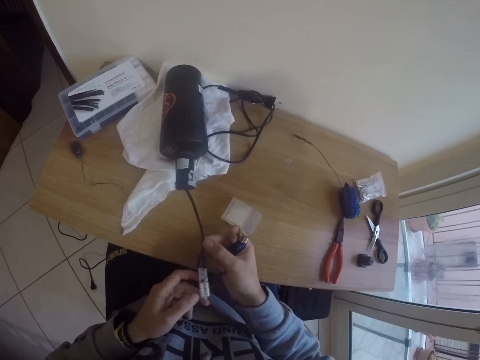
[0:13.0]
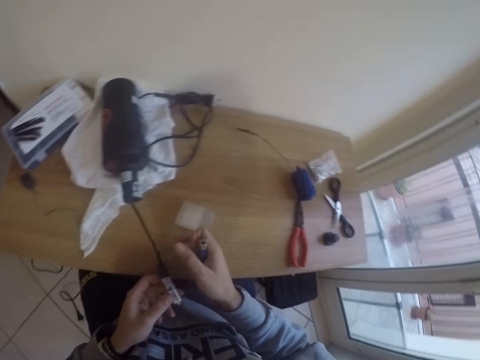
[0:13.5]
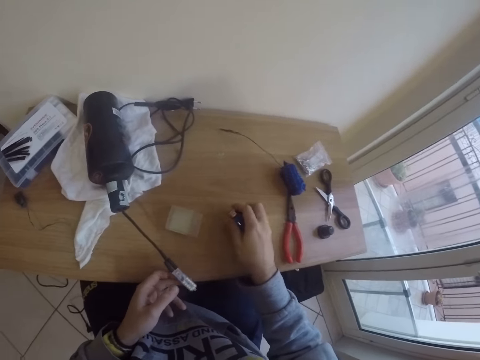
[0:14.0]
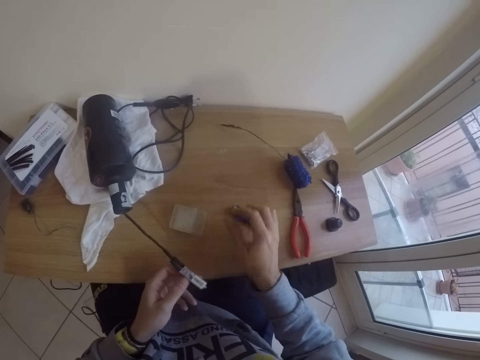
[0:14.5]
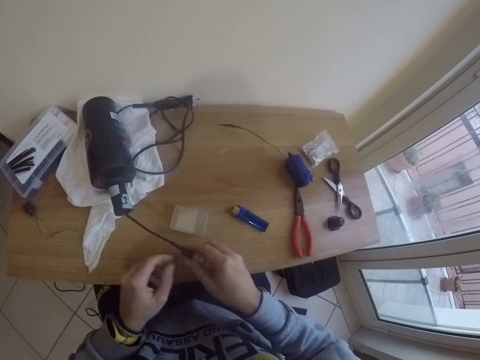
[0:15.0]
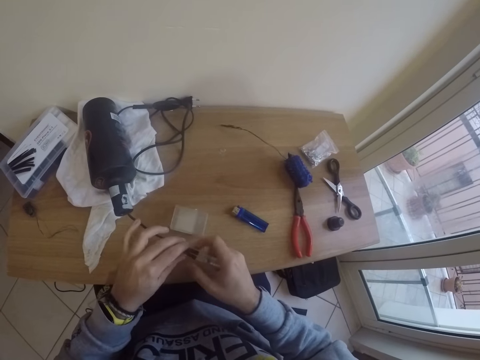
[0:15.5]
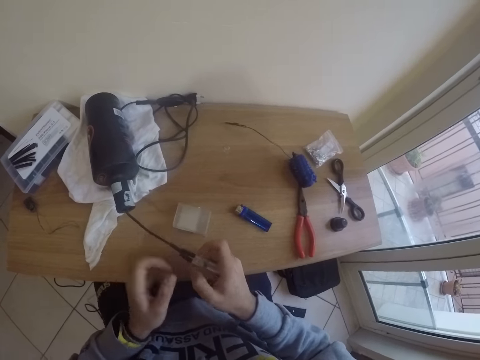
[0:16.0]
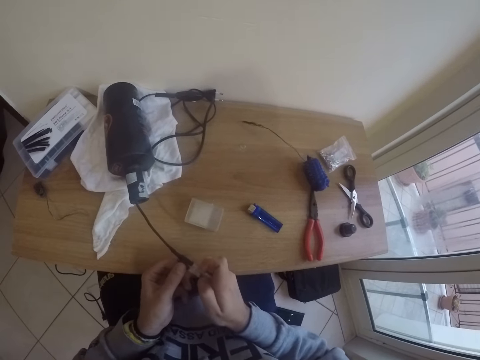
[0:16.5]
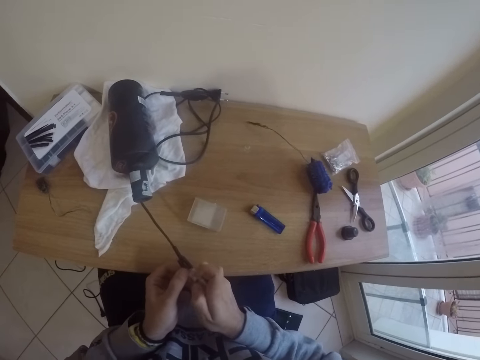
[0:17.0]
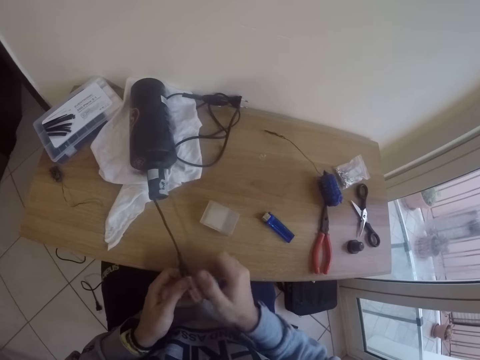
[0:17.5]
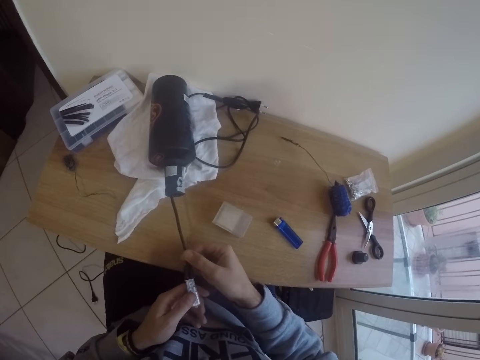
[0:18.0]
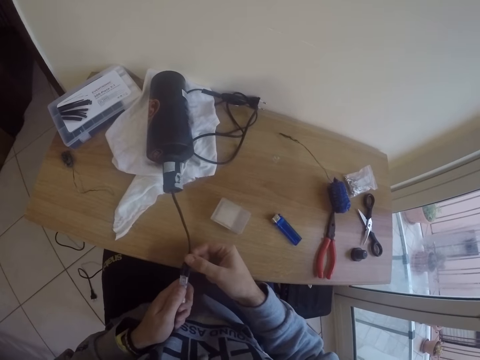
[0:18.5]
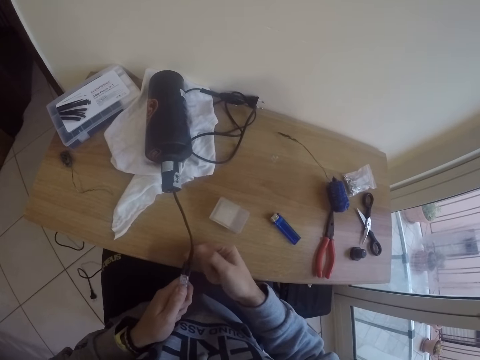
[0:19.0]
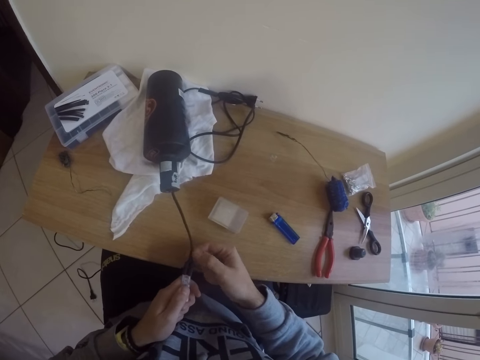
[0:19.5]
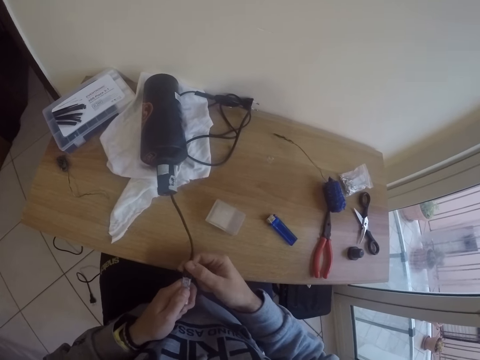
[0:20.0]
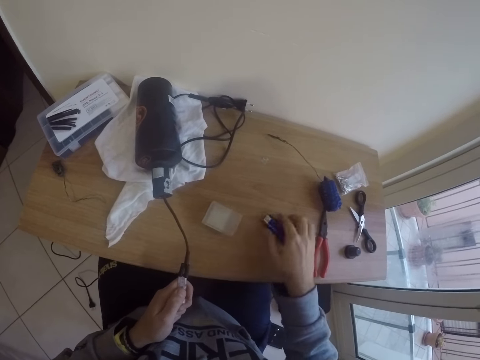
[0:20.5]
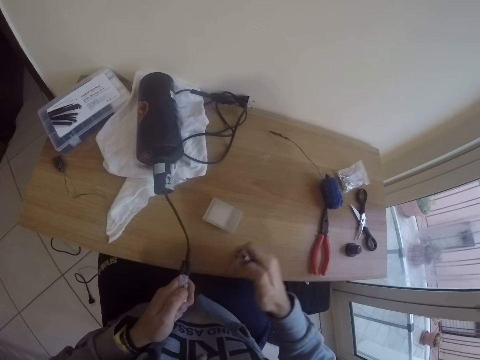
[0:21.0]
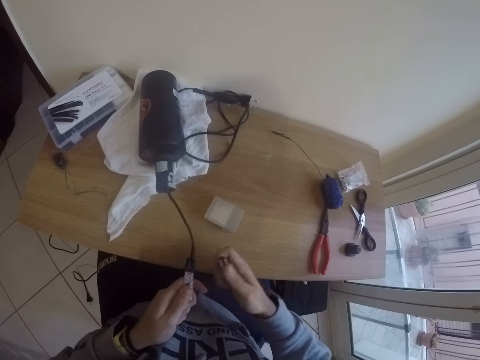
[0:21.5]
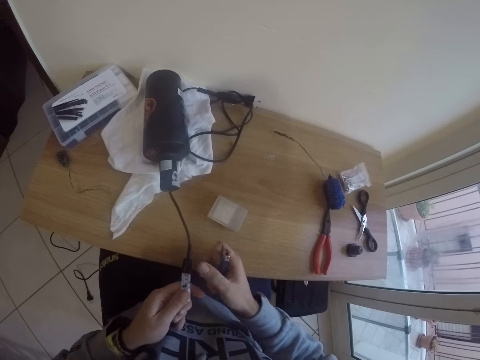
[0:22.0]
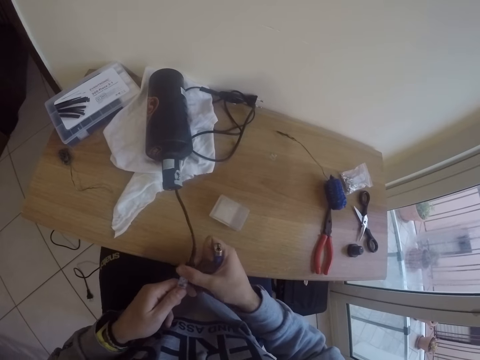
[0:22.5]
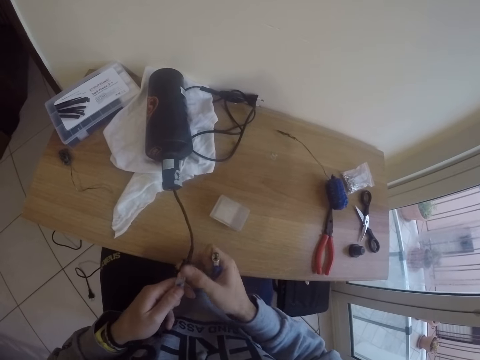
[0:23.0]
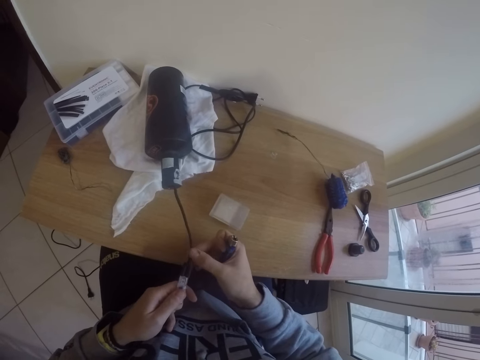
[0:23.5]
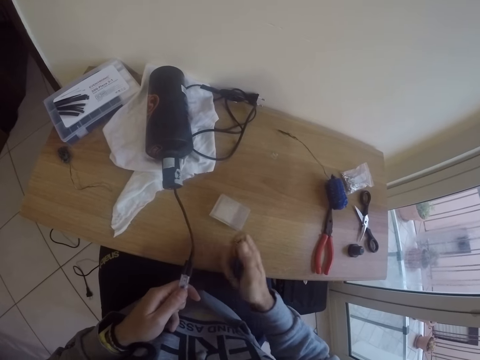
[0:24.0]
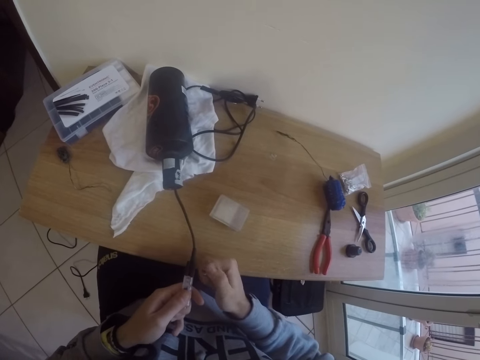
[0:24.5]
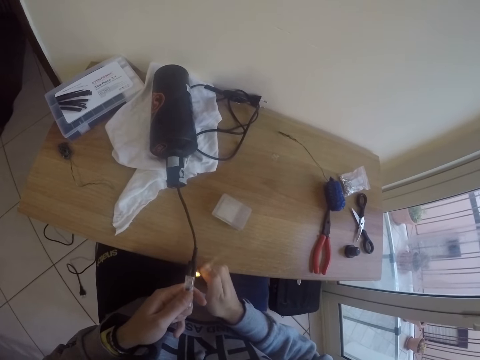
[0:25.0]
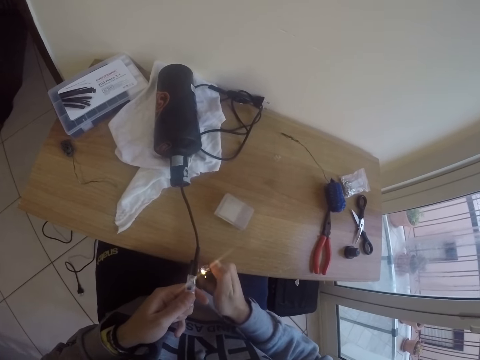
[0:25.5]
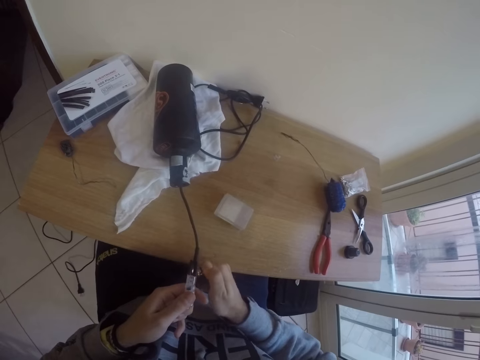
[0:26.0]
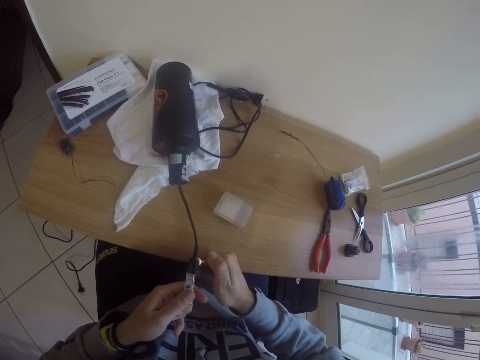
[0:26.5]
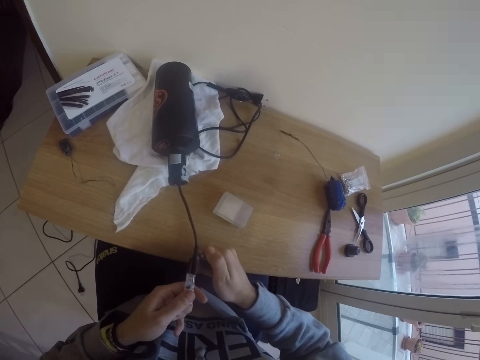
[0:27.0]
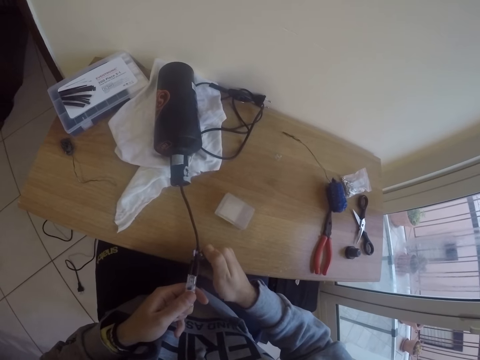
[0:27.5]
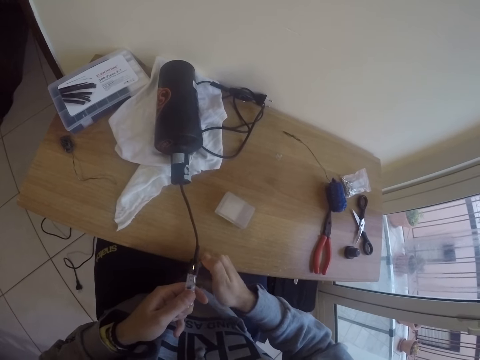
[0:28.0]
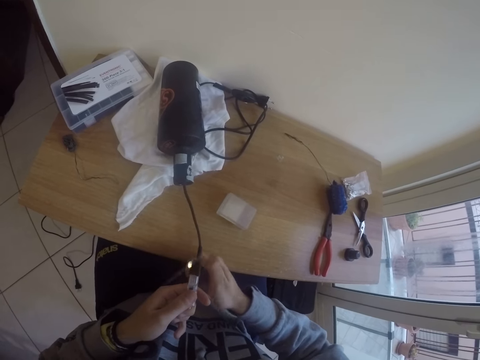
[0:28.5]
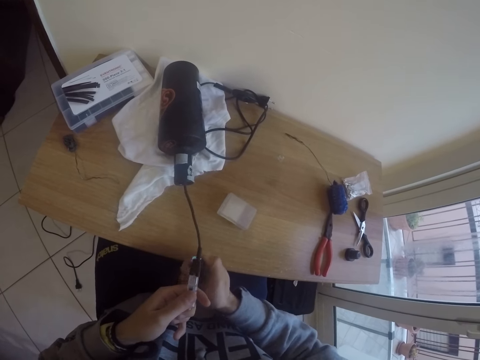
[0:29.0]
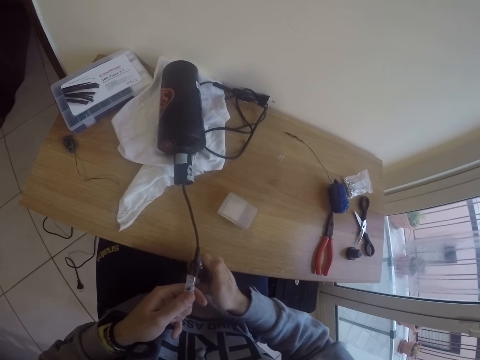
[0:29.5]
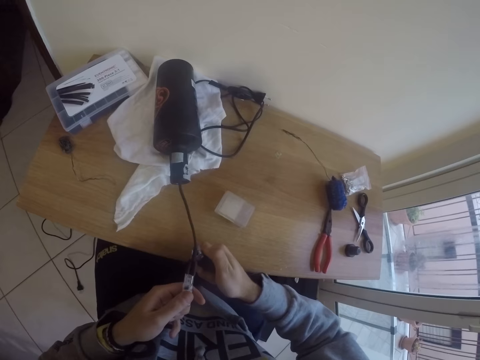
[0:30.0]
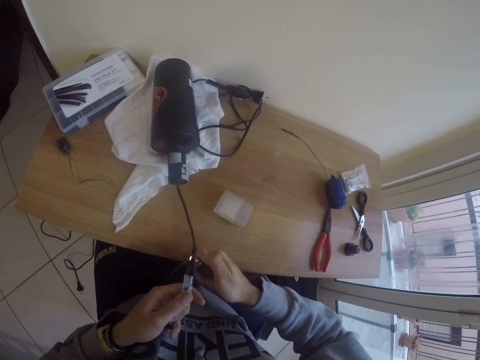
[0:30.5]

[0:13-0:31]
The camera wearer drops the lighter on the table with his right hand. He adjusts the cable. He picks up the lighter on the table with his right hand. He adjusts the cable. He turns on the lighter on his right hand. He uses the fire on the lighter around the lamp kit in his right hand. He burns the cable.

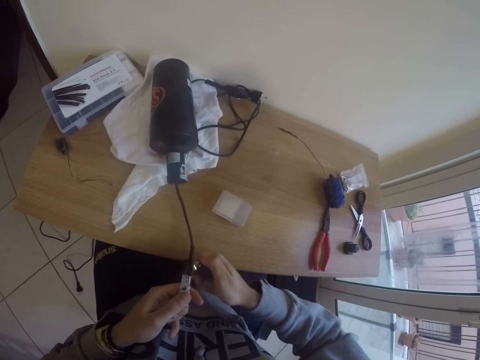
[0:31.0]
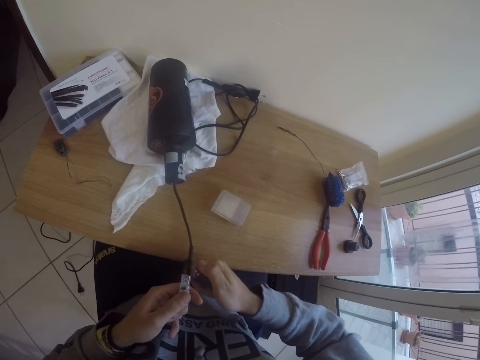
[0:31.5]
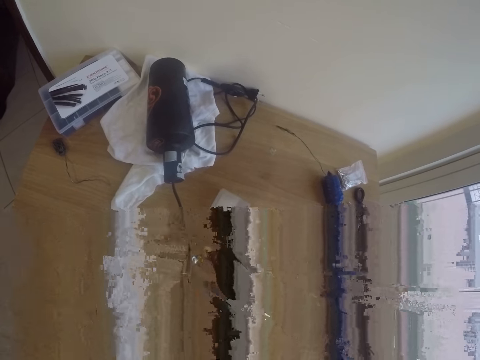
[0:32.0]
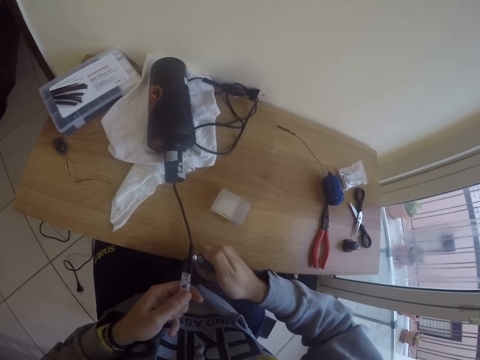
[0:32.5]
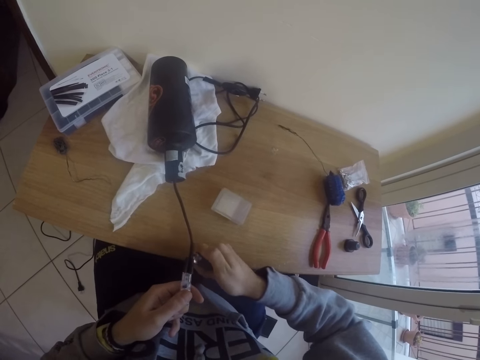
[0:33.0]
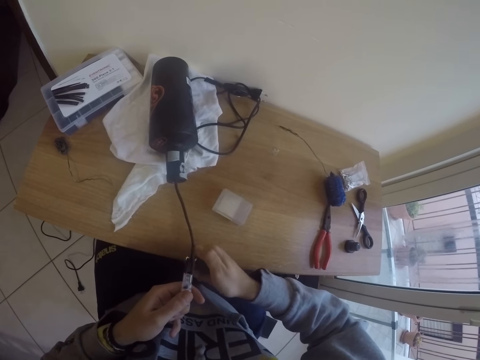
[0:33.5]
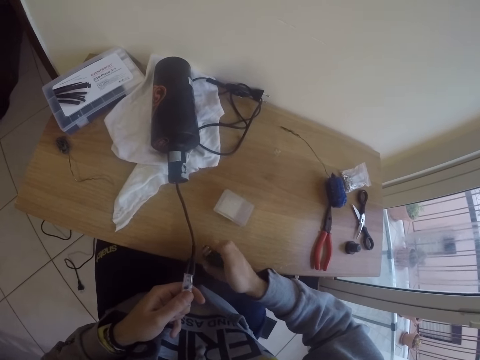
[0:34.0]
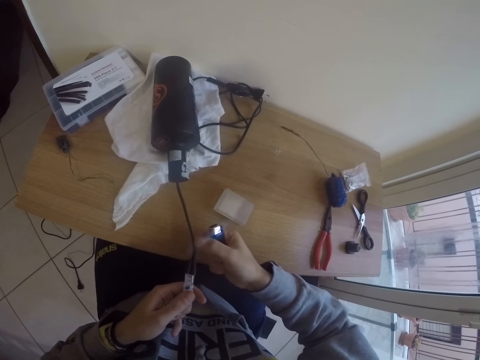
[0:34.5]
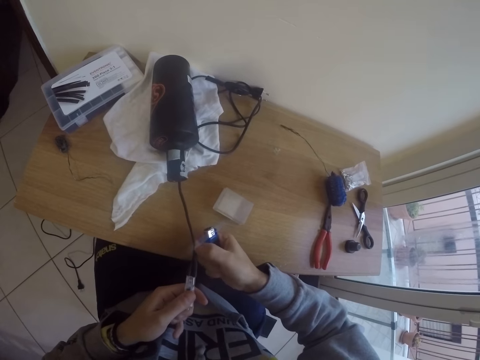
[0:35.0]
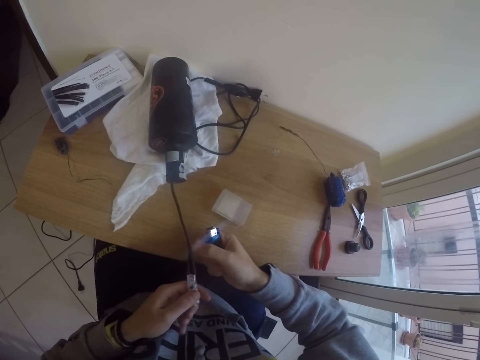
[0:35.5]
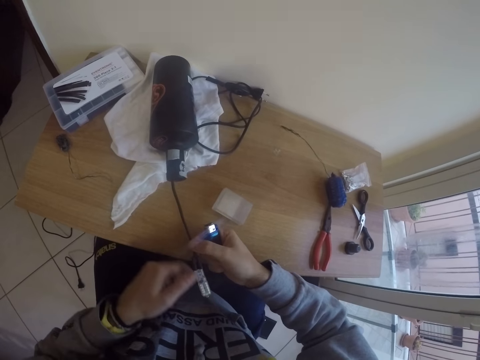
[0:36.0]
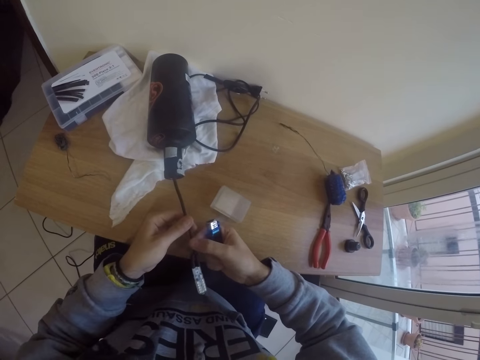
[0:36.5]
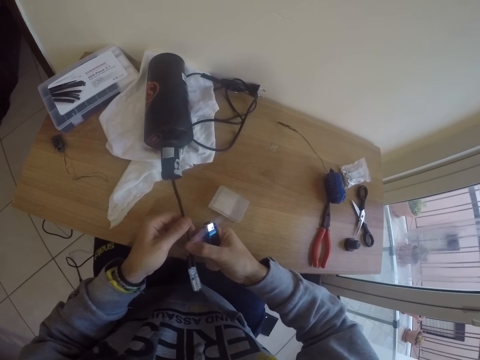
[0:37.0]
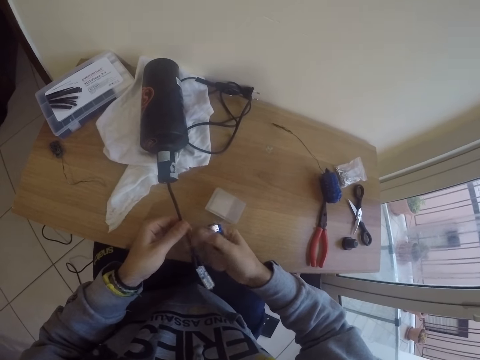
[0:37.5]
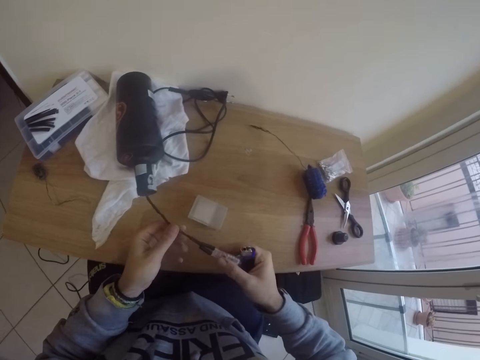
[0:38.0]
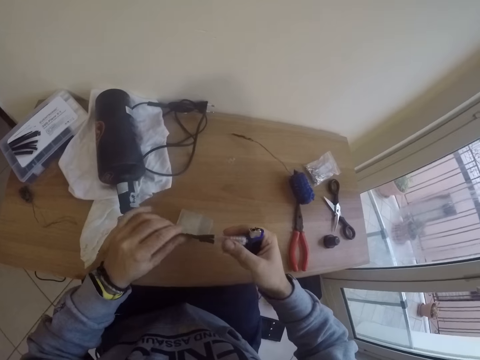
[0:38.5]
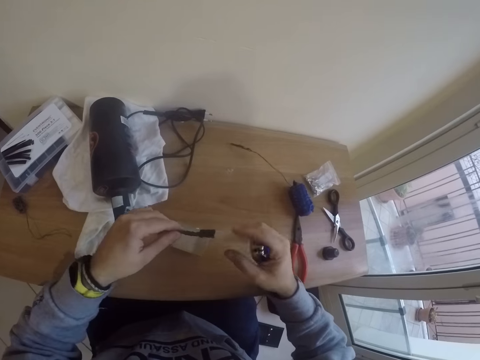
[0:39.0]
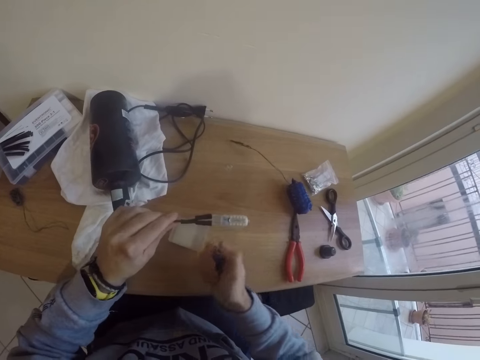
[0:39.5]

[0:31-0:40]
The camera wearer adjusts the lamp kit with both hands. They hold the cable. They turn the cable.
